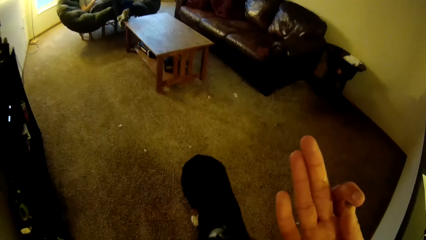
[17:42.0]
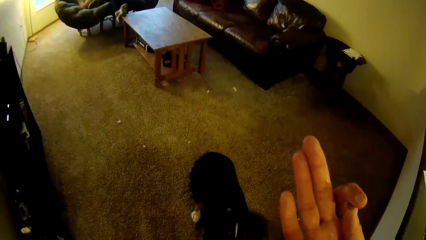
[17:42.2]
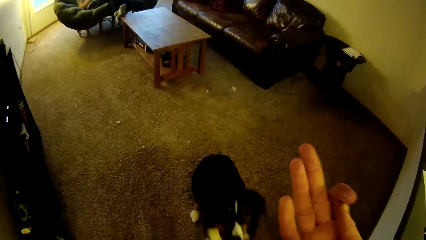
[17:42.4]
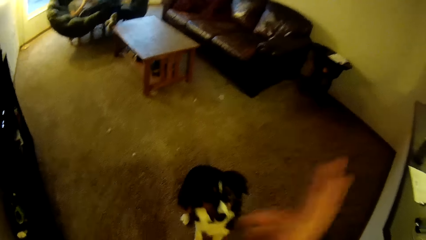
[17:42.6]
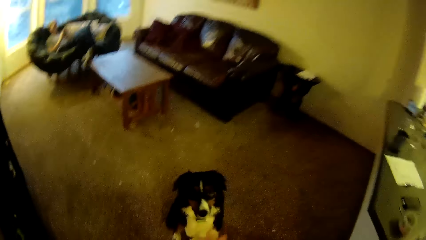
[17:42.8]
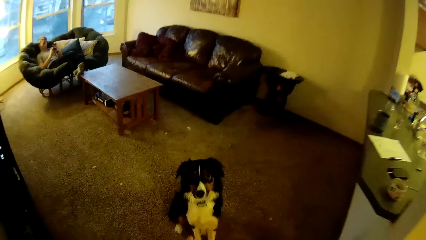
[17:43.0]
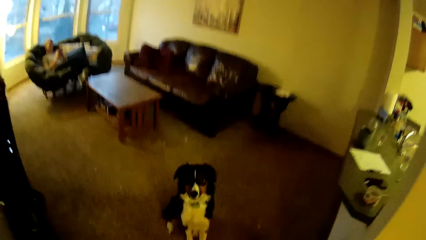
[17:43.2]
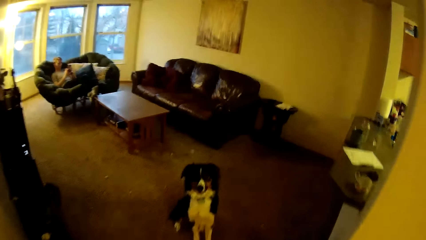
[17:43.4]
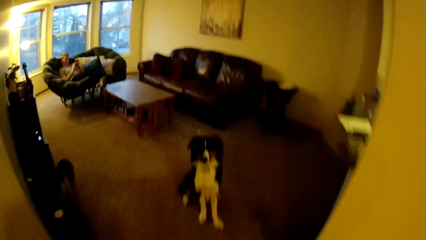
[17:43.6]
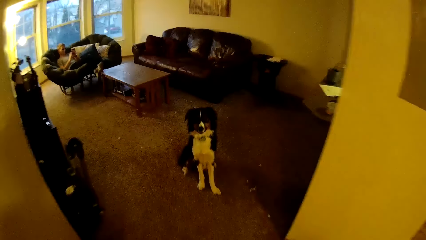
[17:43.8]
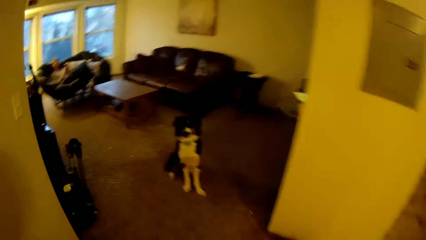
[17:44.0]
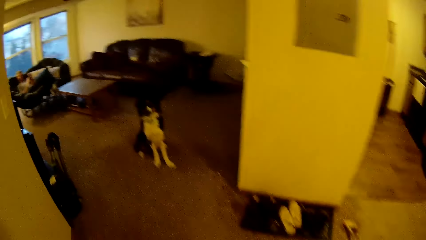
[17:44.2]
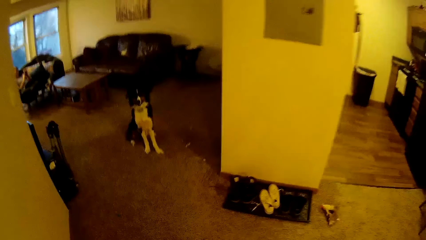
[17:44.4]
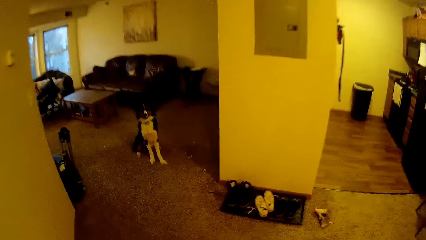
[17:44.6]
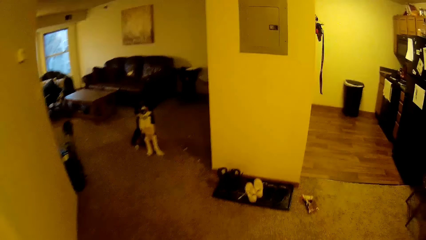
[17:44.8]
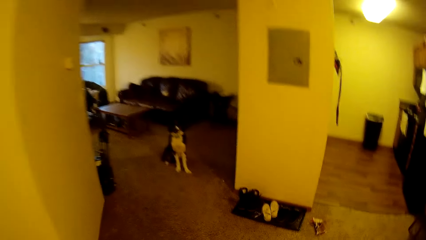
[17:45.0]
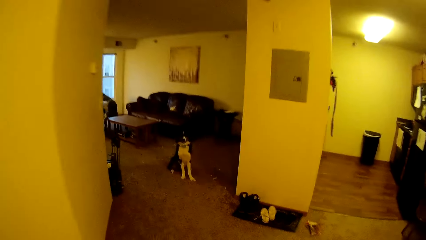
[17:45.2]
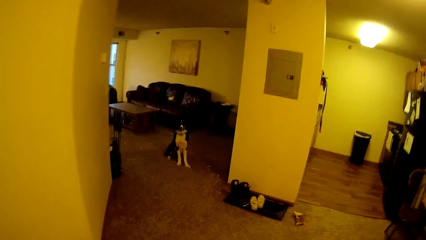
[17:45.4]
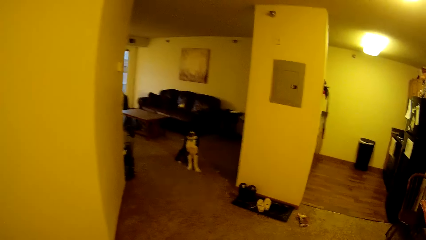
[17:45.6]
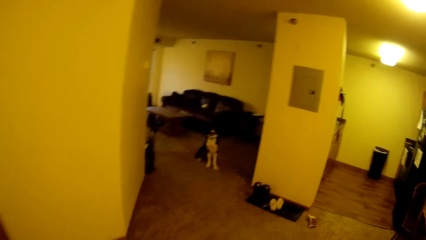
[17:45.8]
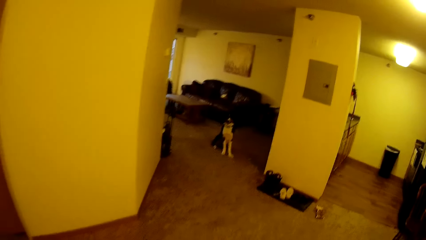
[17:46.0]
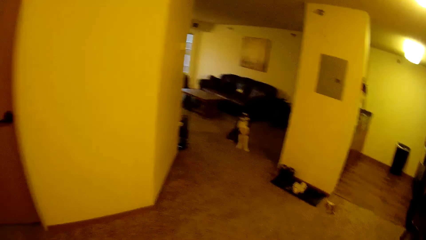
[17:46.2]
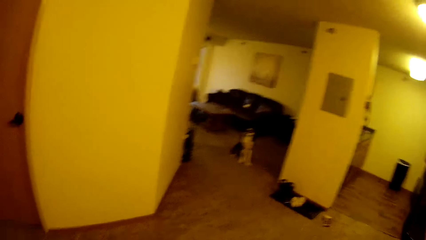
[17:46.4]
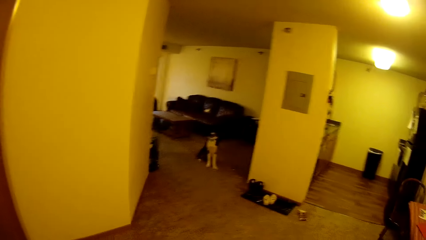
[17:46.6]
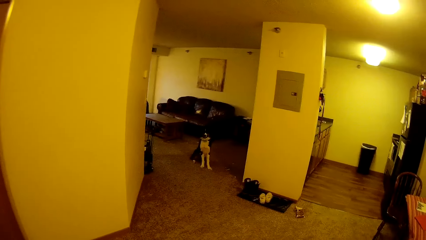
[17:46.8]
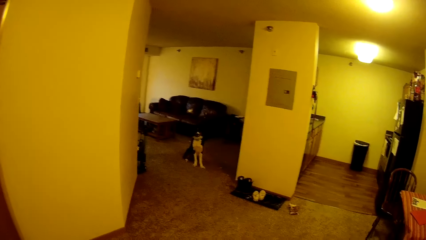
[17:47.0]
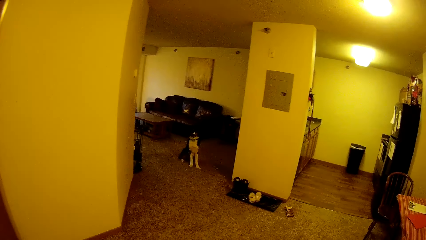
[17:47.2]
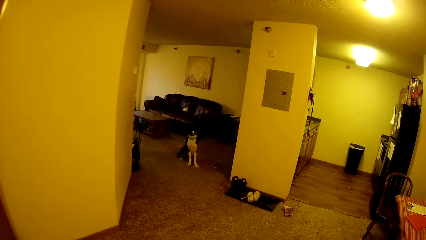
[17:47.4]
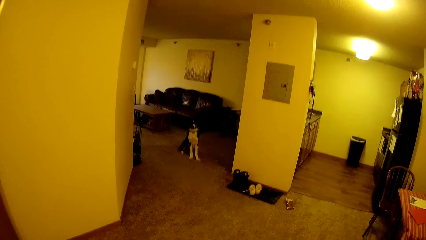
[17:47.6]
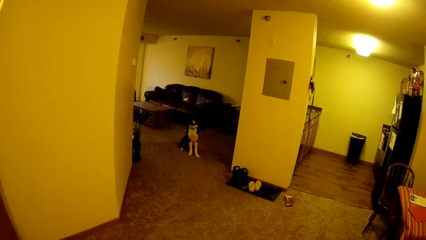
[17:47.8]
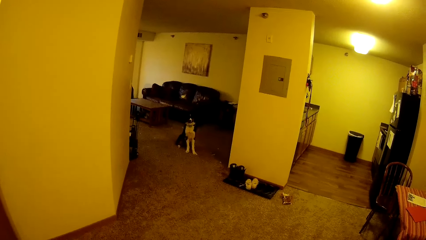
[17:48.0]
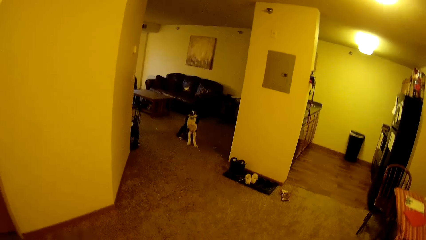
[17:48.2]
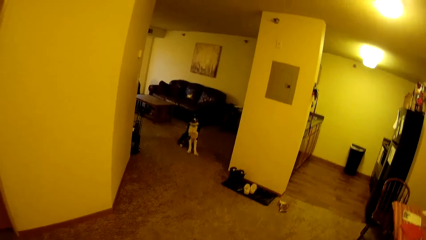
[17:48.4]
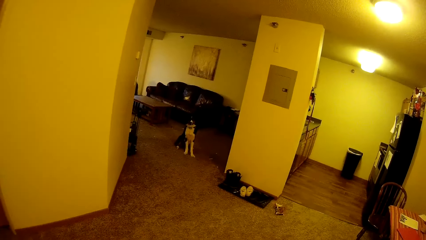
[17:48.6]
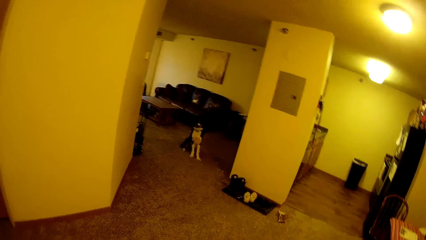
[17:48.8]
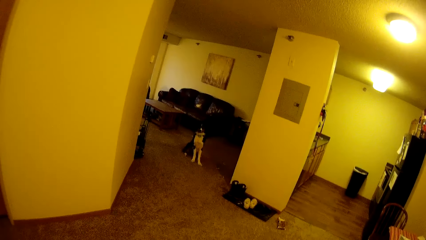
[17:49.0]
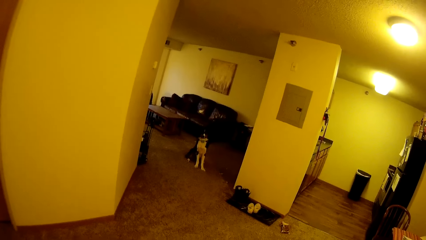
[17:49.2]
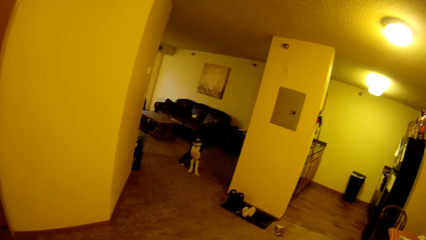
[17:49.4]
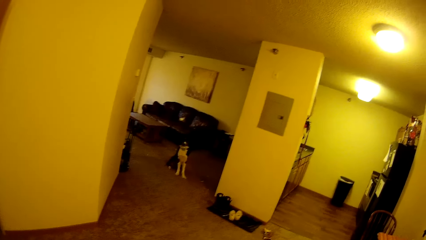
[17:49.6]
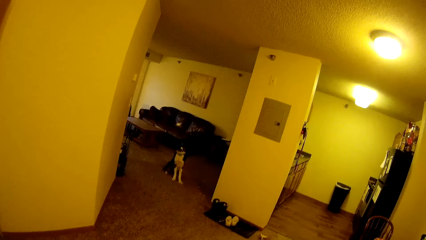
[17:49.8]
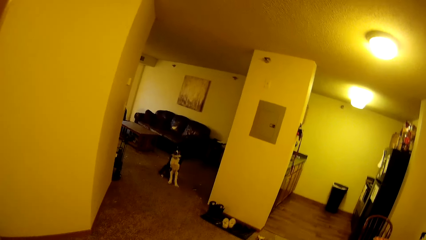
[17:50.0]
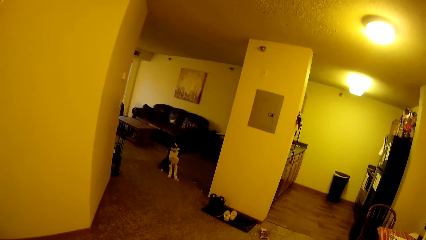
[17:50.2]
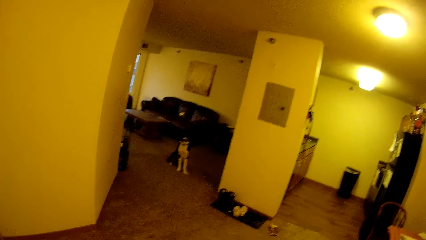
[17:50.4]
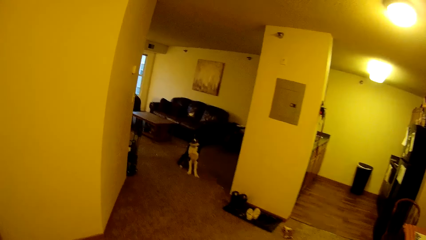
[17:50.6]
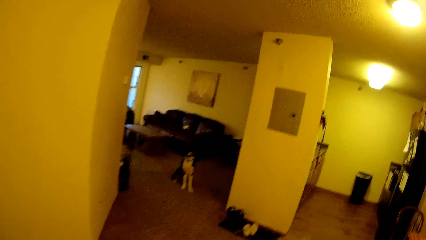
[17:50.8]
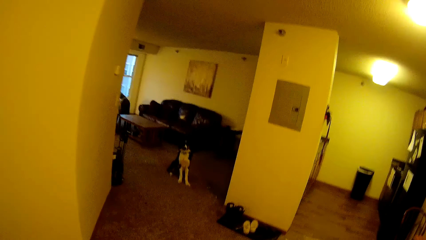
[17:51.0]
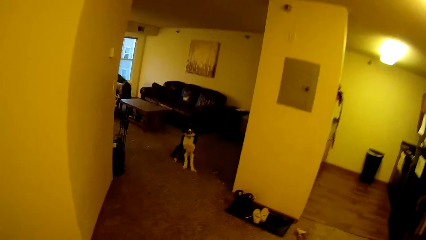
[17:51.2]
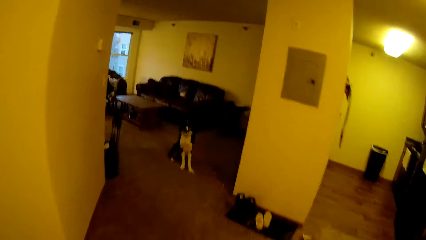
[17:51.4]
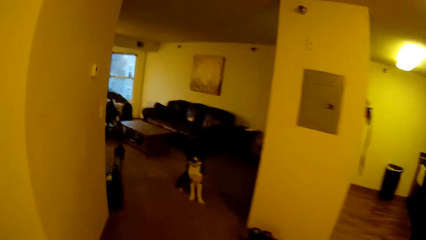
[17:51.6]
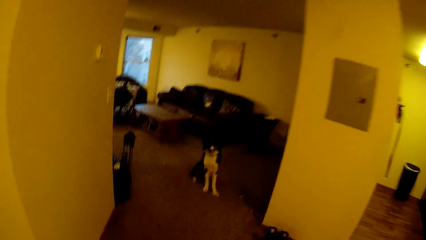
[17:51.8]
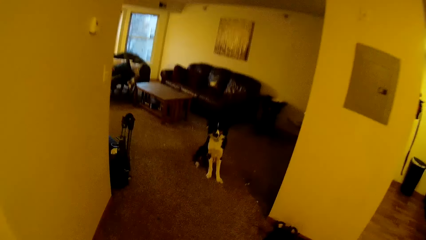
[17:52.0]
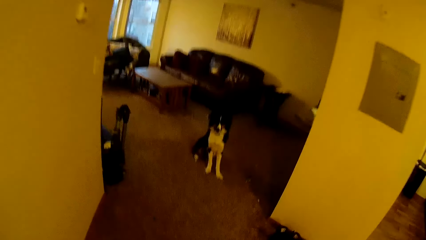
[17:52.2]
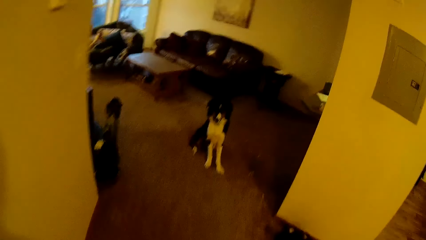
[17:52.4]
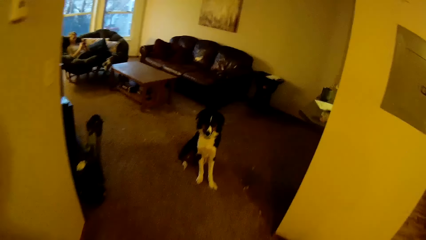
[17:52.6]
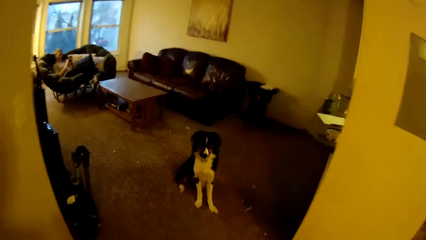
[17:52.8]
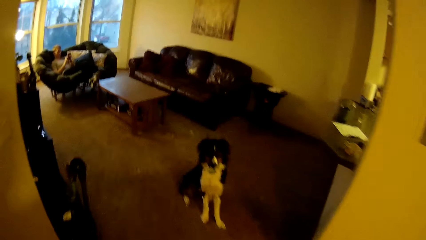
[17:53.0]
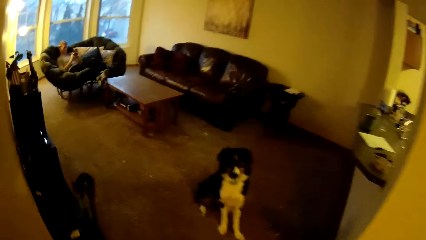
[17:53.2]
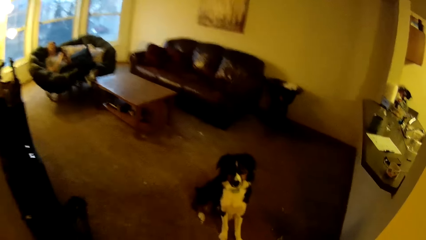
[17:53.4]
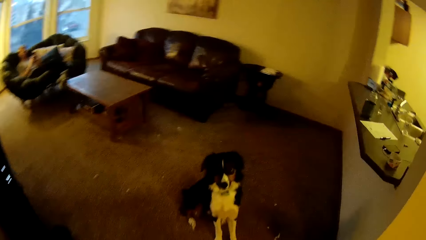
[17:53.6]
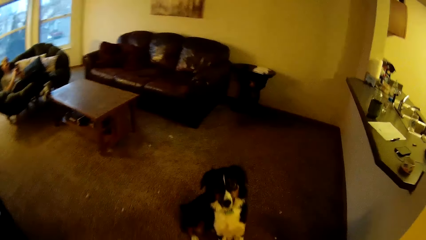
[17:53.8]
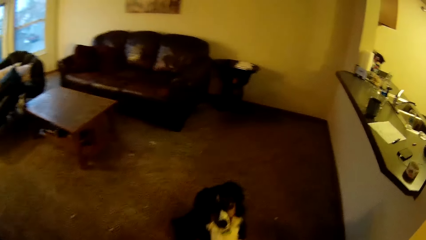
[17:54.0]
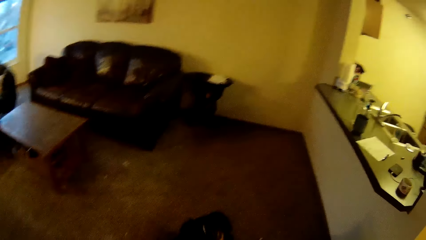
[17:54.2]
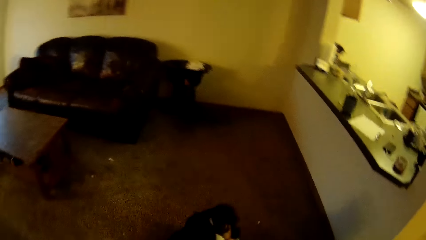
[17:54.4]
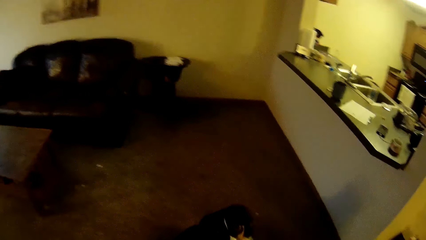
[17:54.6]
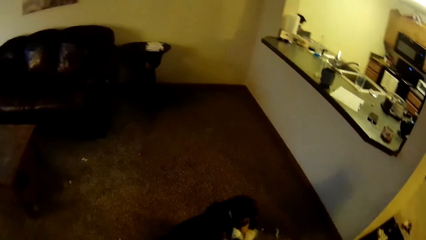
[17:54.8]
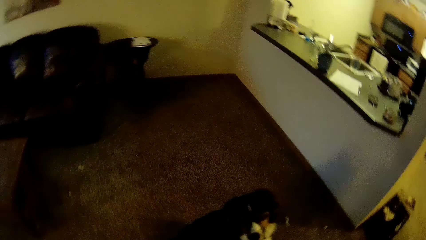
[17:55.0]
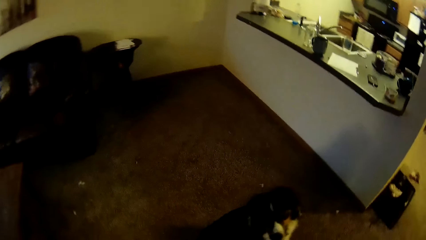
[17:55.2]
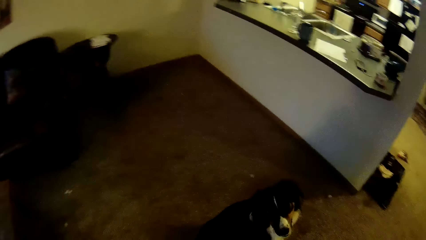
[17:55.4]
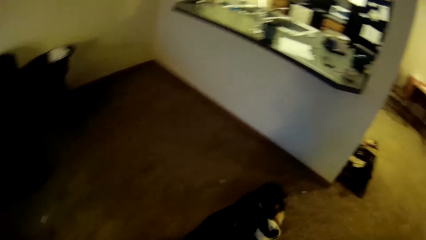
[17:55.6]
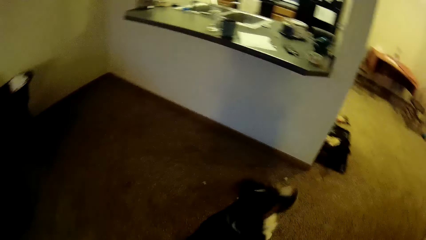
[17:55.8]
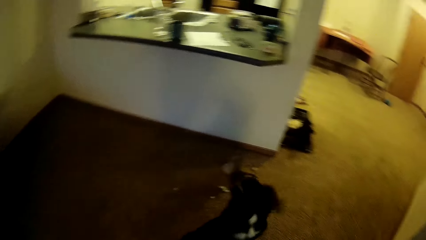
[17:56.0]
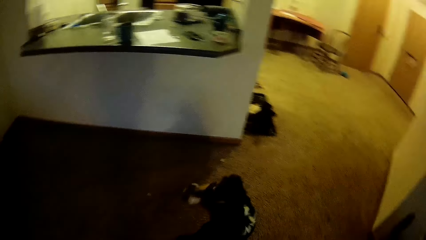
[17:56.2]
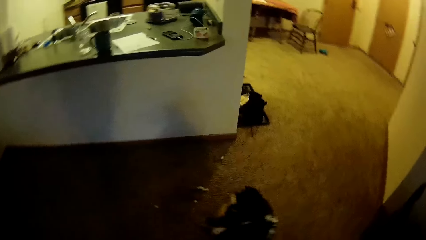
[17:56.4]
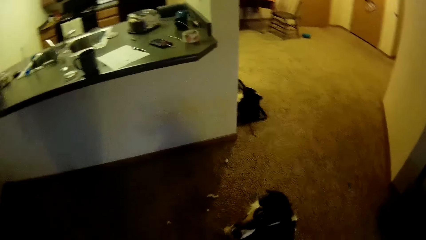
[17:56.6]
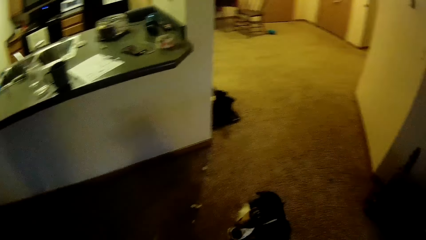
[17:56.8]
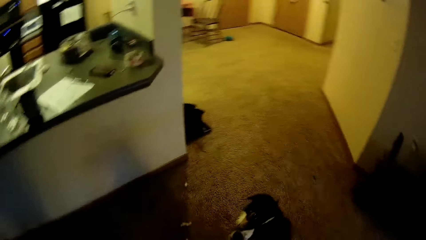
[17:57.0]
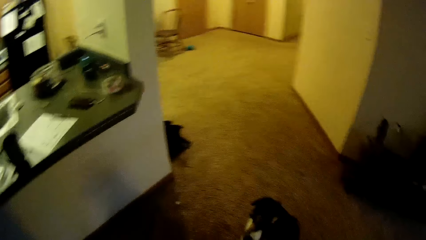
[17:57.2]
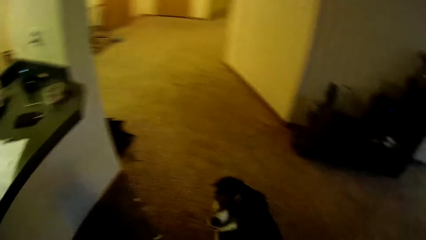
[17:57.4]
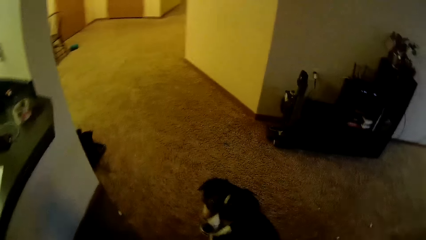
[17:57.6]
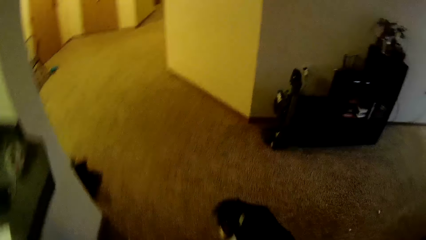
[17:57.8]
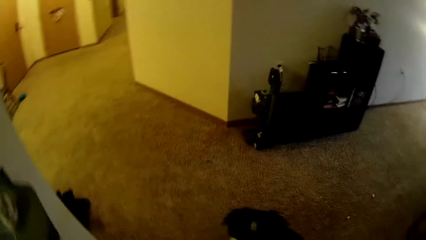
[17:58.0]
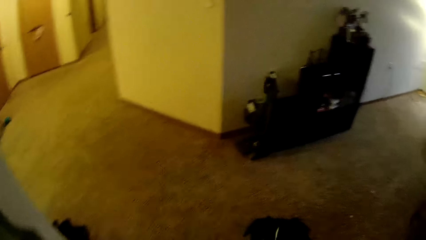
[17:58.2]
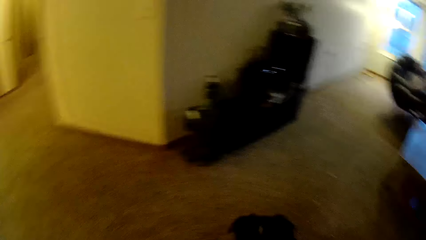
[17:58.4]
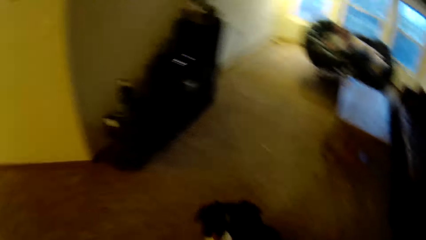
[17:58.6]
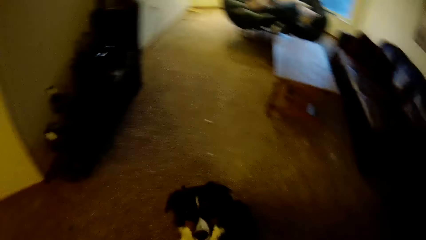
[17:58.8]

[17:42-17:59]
The camera wearer moves her hand. She walks in the house.
